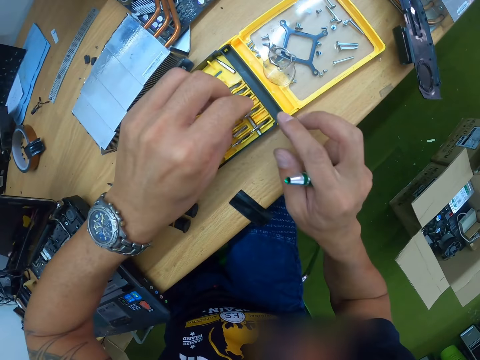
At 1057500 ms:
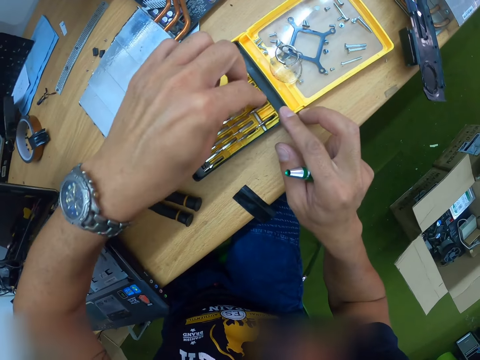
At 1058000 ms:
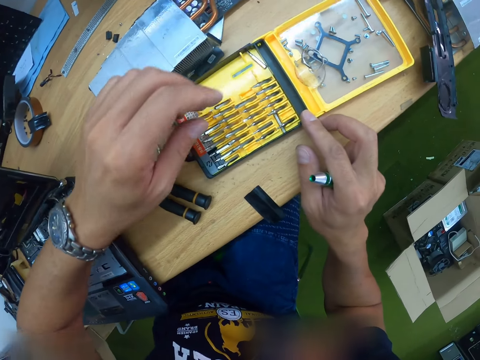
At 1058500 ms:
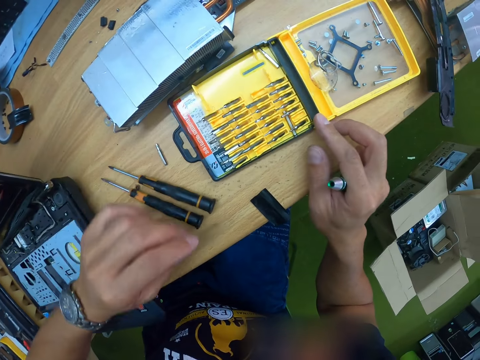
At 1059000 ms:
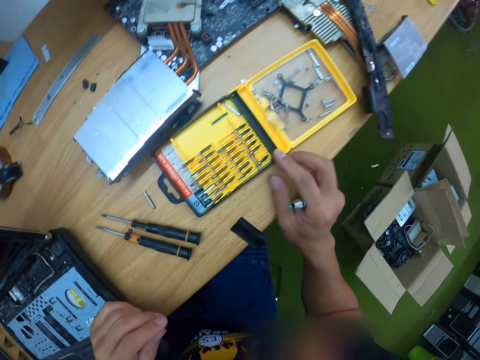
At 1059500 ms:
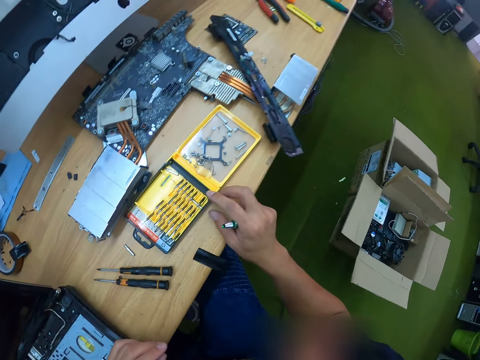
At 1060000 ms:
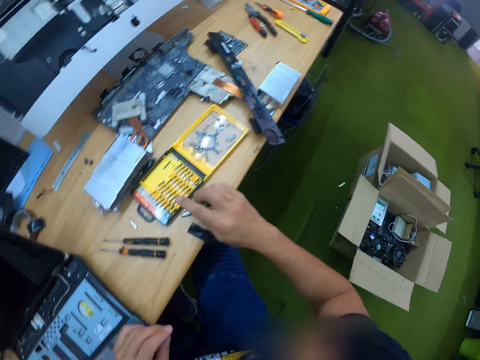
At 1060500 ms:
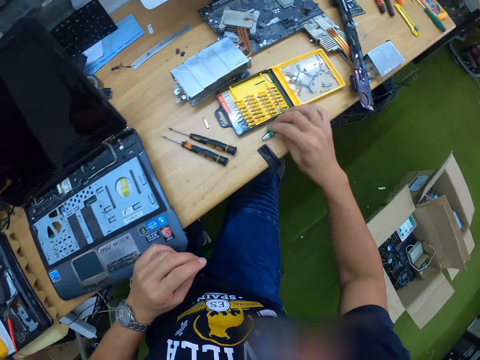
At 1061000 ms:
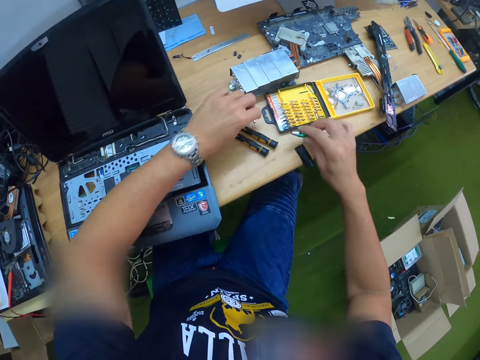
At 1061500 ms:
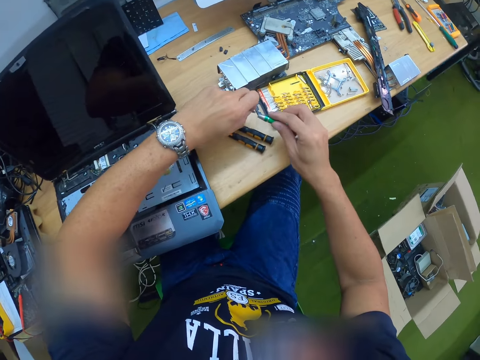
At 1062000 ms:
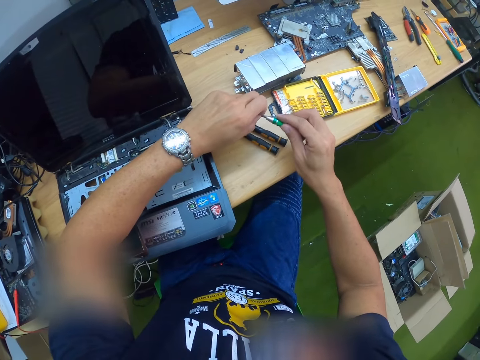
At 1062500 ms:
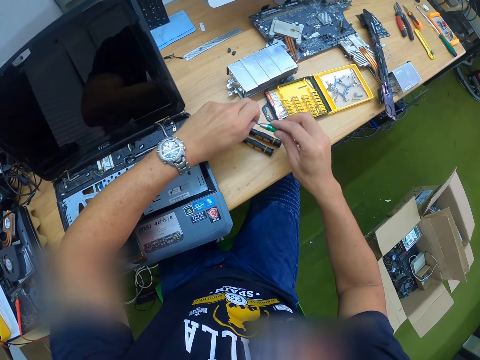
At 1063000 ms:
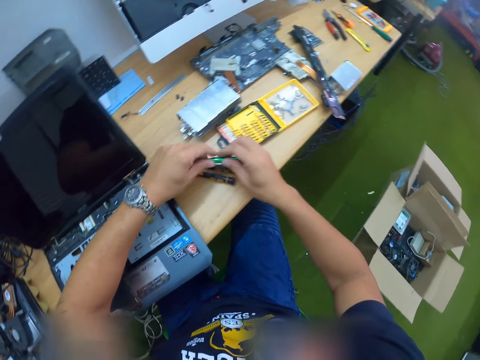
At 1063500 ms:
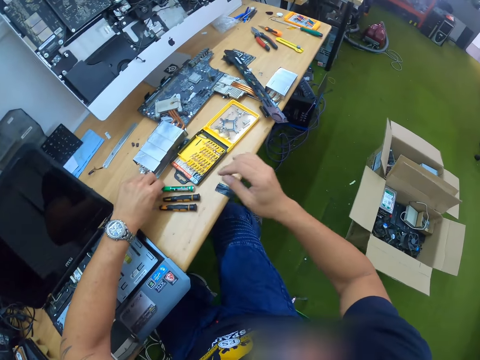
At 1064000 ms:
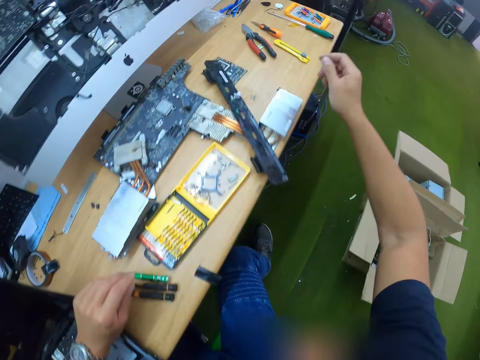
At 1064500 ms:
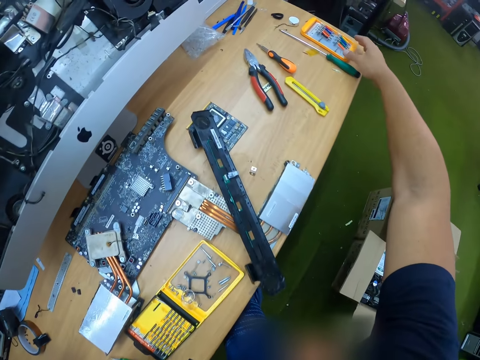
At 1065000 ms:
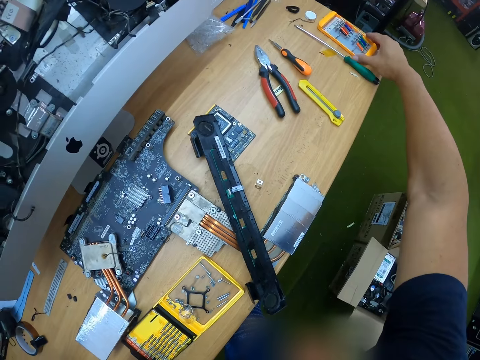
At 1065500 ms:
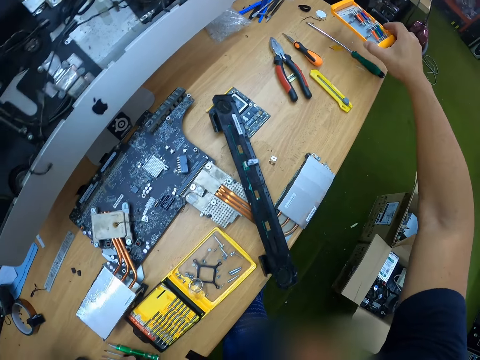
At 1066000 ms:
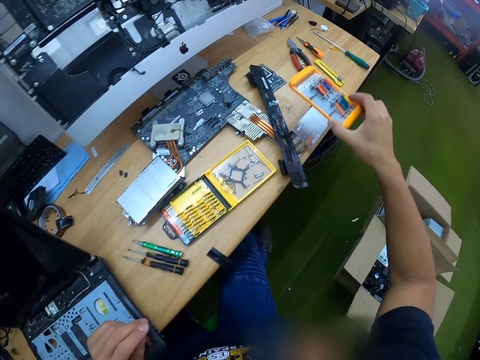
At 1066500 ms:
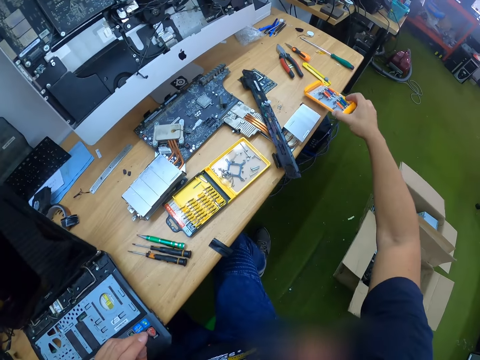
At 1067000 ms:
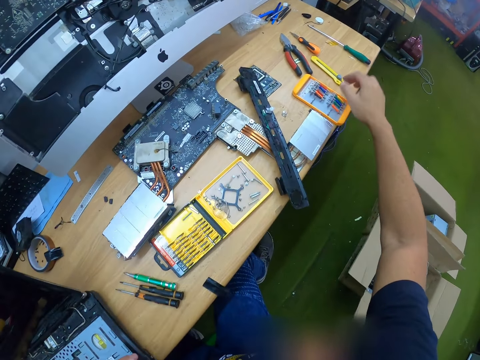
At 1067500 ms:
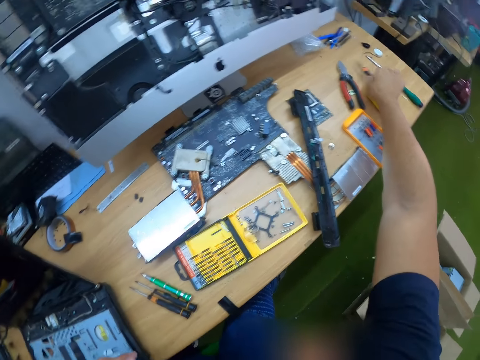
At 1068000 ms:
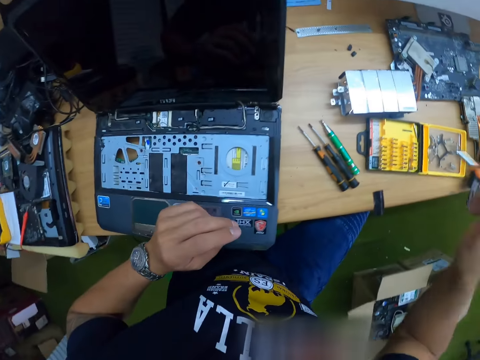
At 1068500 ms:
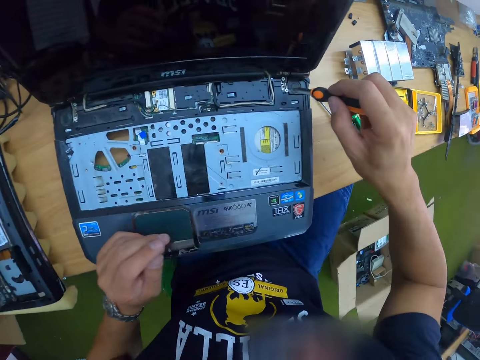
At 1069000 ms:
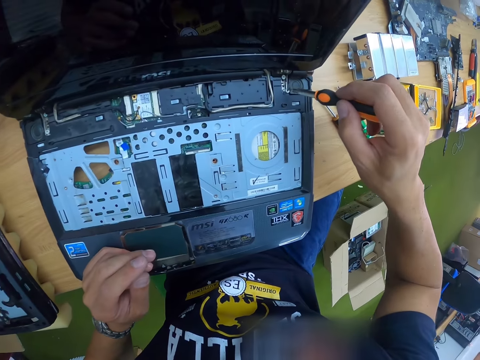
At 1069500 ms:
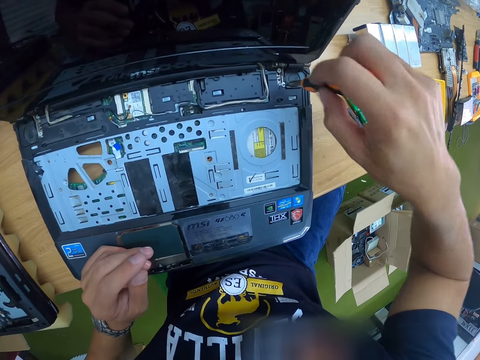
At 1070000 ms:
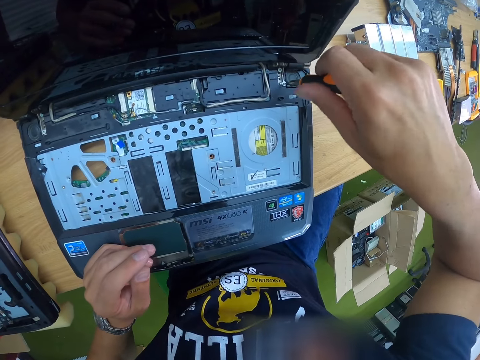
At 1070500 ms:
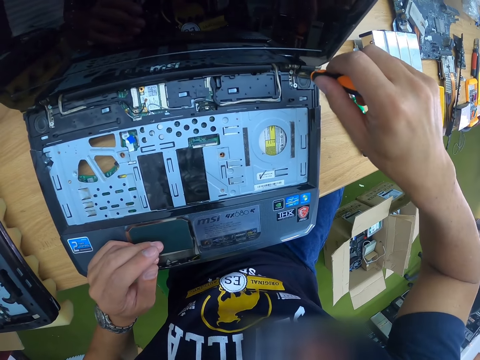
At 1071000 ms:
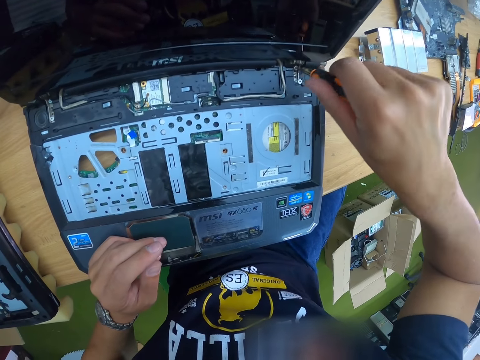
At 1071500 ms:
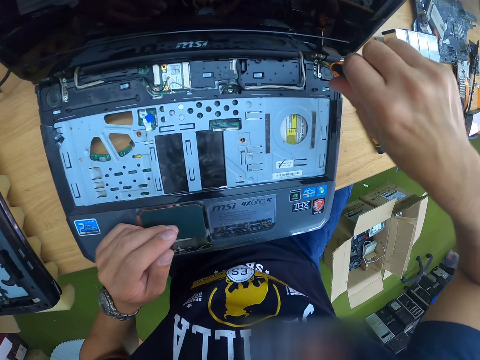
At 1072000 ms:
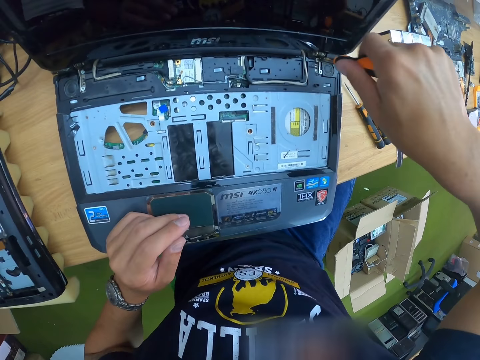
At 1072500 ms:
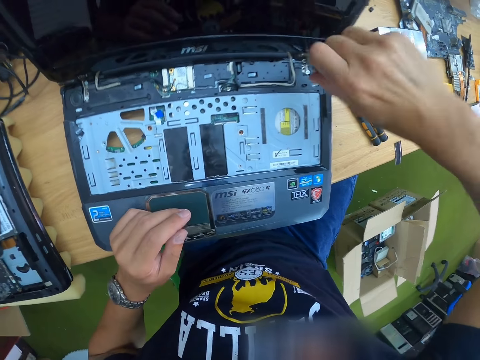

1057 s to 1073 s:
The camera wearer puts the screw in a plastic screw bin. He drops the driver bit in the tool kit with his left hand. He looks at the plastic screw bin. He puts a magnetic screw holder on the table. He picks the magnetic screw holder on the table. He picks a screw on the table. He fits the screwdriver or screw into the screwdriver bit holder with his left hand. He drops the screwdriver on the table with his left hand. He picks up a tool kit from the table with his right hand. He moves the screw holder bin on the table. He drops the tool kit or screw holder bin on the table with his right hand. He picks up a ratcheting screwdriver from the table with his right hand. He stares around. He loosens the screw in the laptop with the screwdriver in his right hand.

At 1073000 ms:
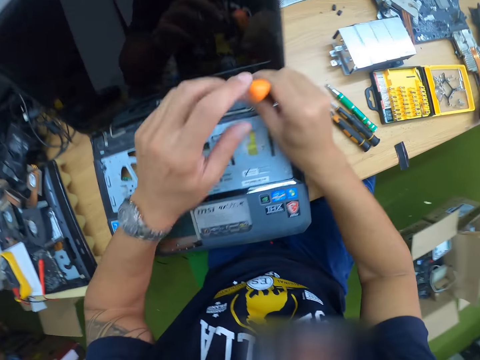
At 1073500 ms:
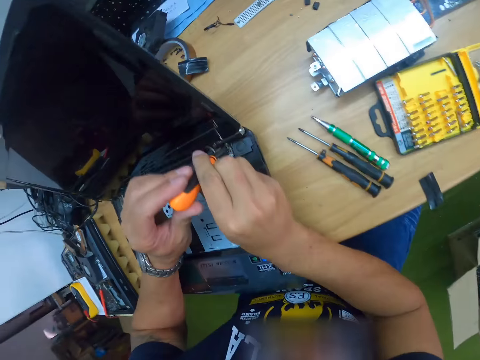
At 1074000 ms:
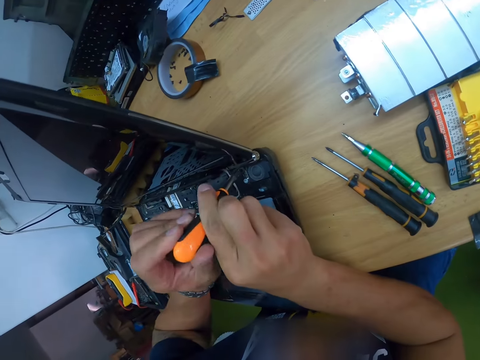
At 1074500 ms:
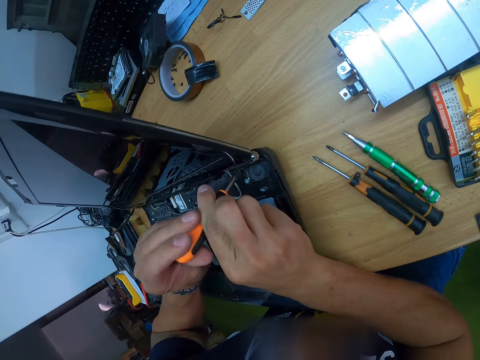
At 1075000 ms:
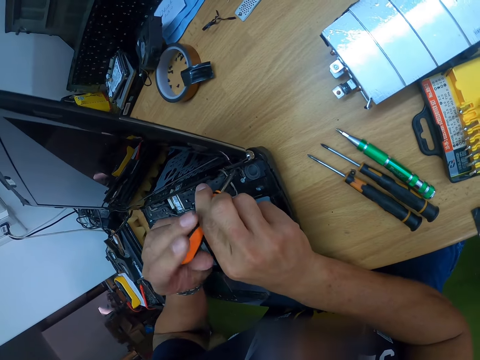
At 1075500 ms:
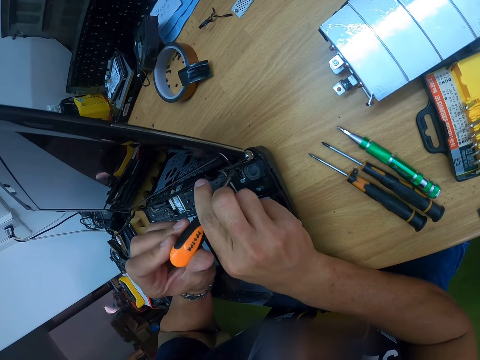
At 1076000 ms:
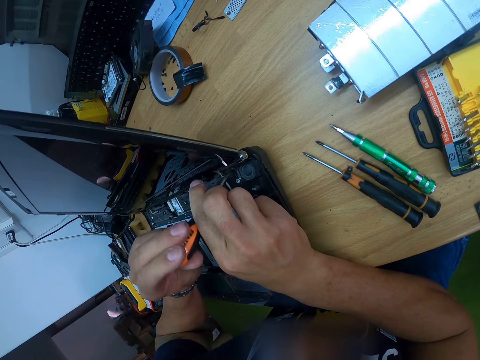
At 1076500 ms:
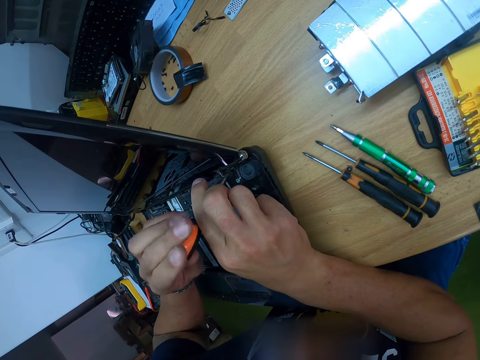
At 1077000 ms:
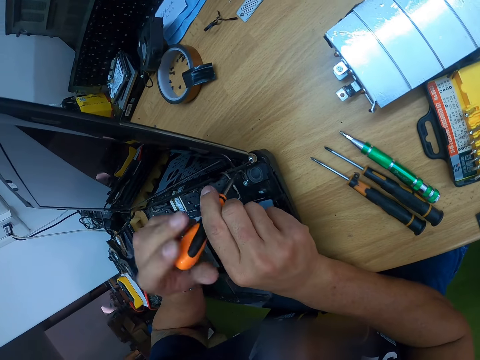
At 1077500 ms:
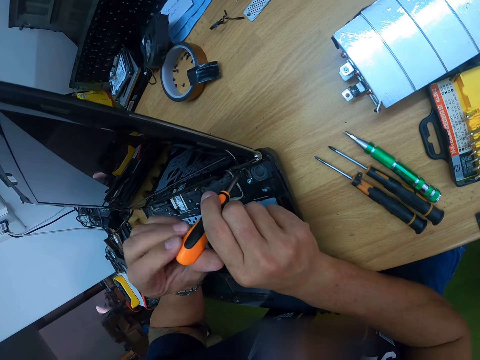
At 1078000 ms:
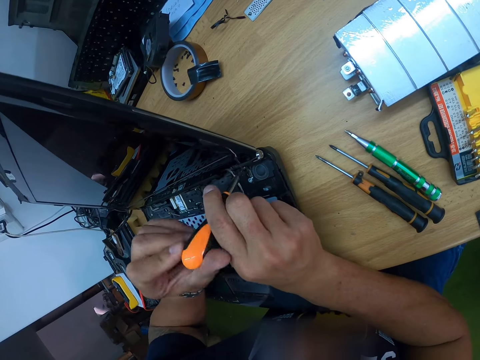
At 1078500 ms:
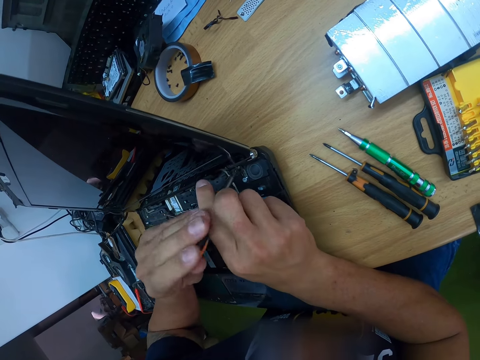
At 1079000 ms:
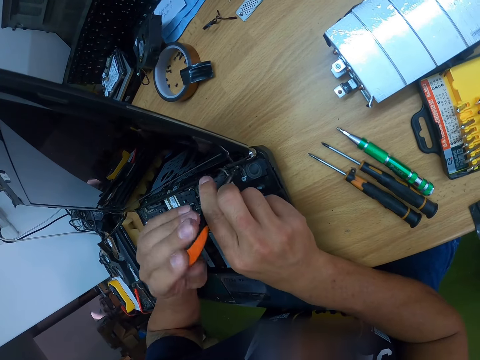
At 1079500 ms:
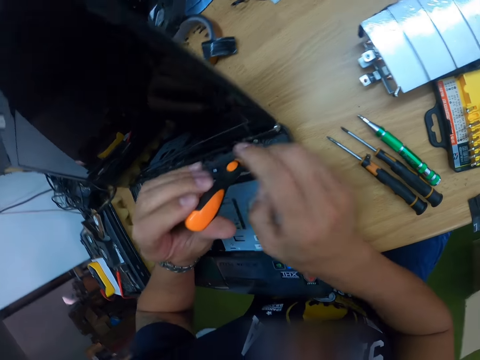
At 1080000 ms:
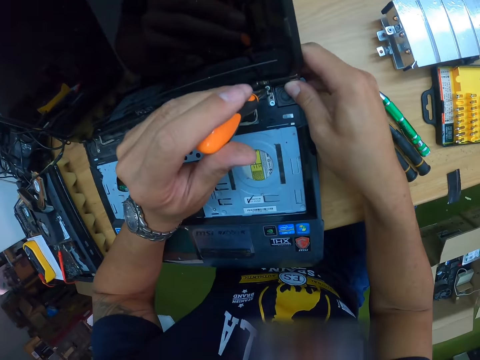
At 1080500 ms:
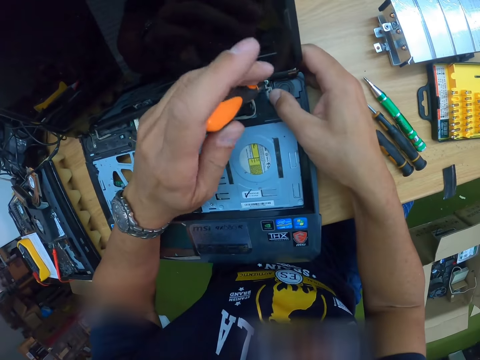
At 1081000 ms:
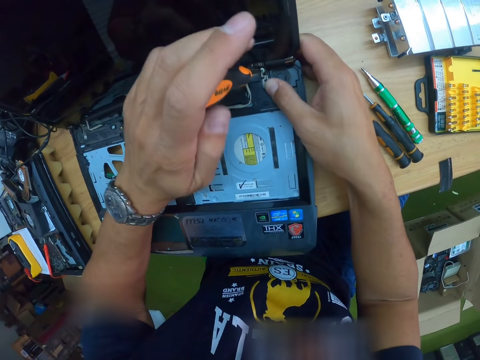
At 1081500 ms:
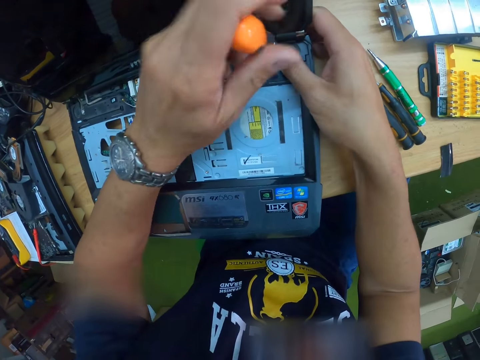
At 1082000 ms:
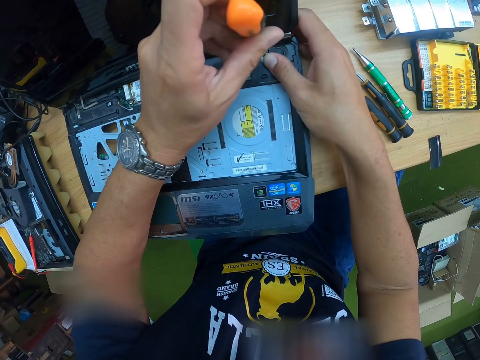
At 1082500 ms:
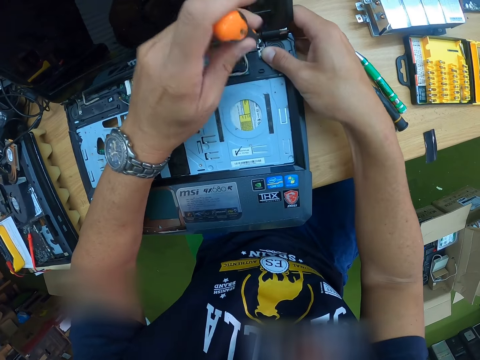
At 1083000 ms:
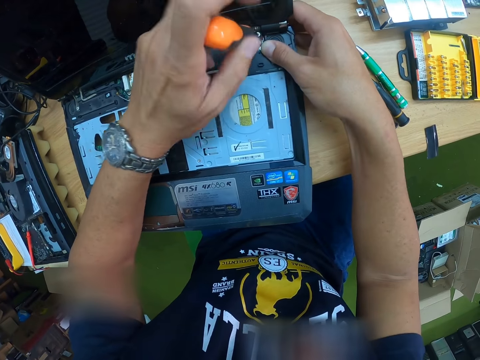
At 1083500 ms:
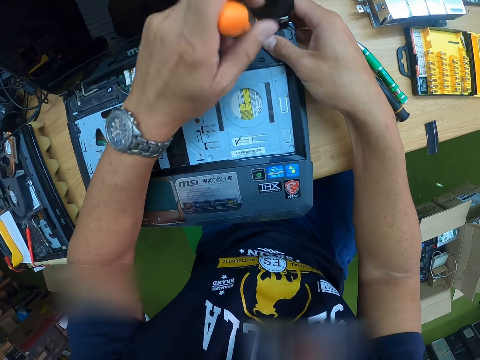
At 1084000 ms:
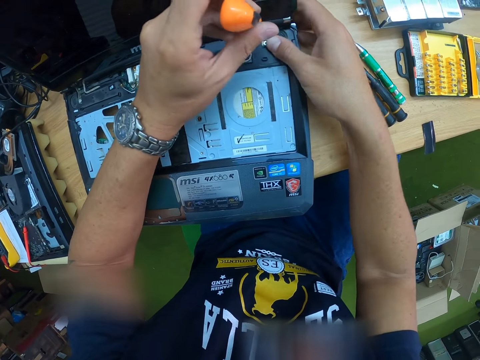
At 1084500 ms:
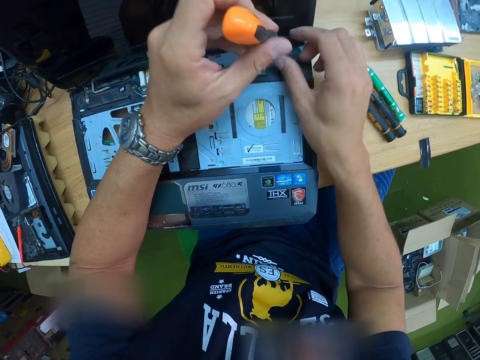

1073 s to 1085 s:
The camera wearer loosens the screw in the laptop with the screwdriver with both hands. He holds the laptop with his right hand.
